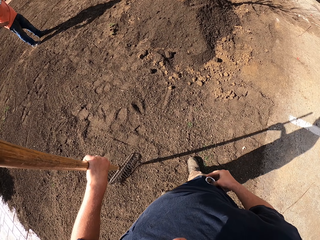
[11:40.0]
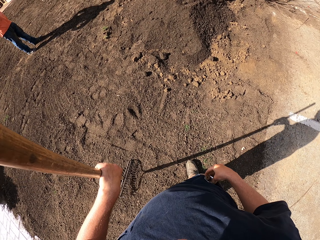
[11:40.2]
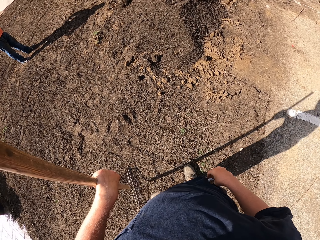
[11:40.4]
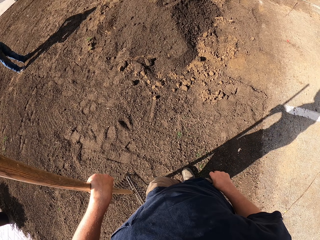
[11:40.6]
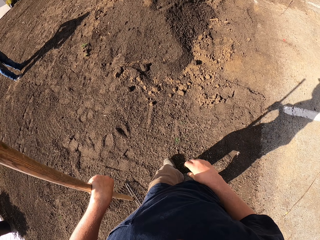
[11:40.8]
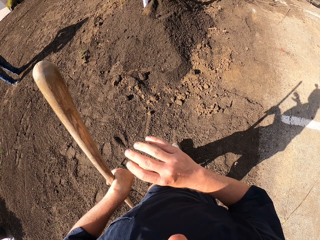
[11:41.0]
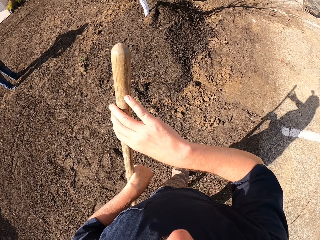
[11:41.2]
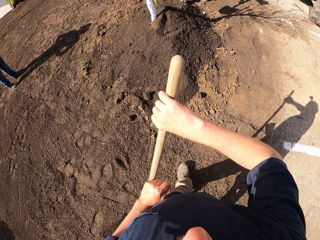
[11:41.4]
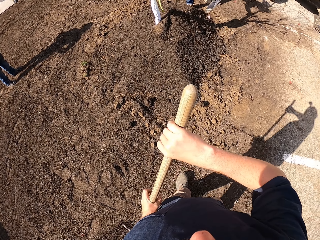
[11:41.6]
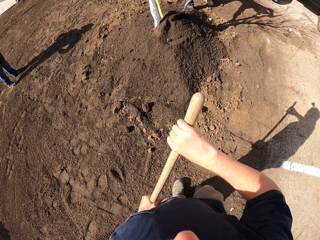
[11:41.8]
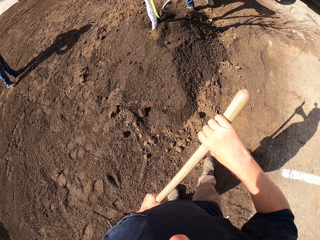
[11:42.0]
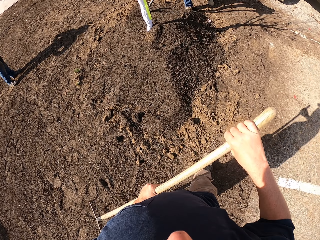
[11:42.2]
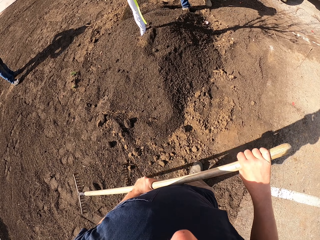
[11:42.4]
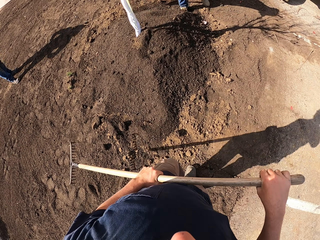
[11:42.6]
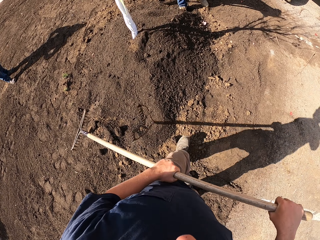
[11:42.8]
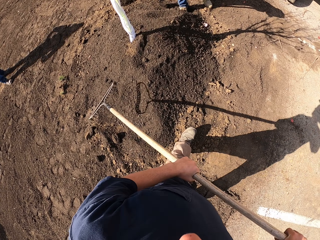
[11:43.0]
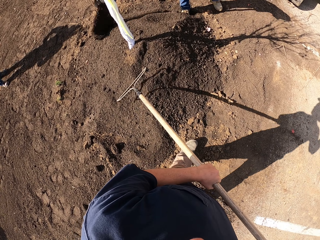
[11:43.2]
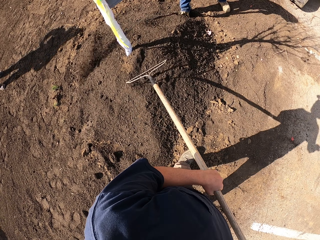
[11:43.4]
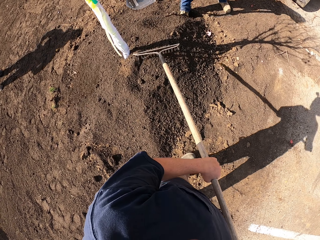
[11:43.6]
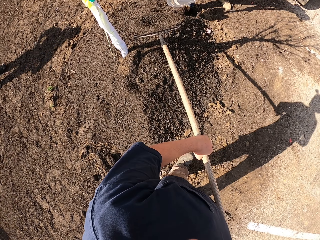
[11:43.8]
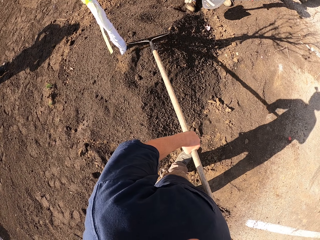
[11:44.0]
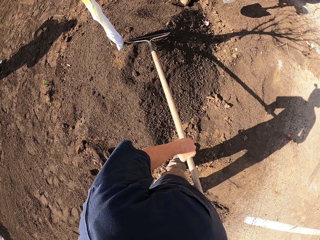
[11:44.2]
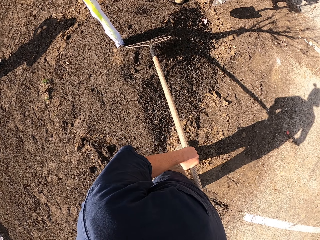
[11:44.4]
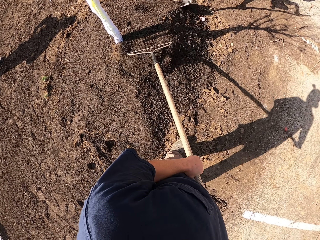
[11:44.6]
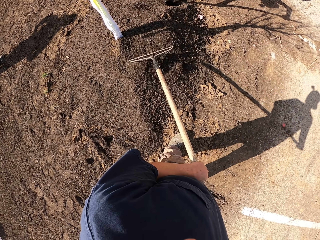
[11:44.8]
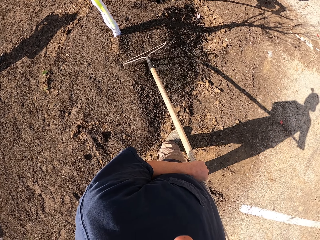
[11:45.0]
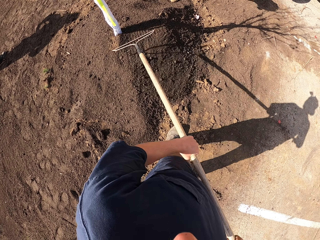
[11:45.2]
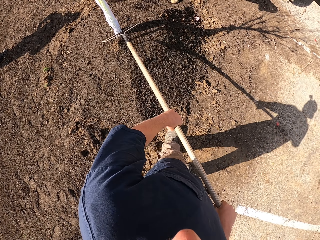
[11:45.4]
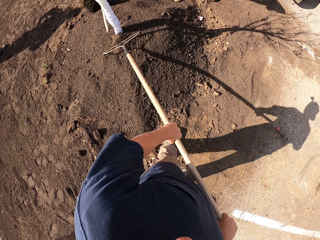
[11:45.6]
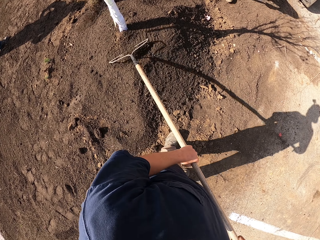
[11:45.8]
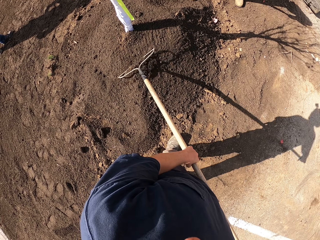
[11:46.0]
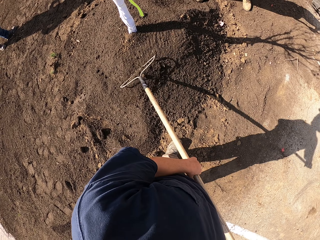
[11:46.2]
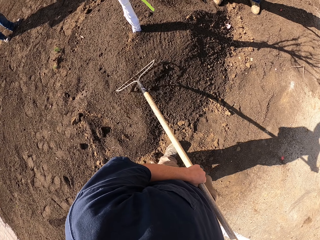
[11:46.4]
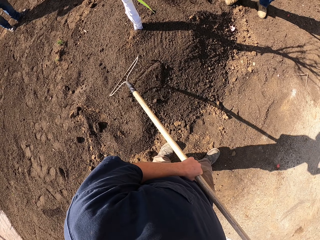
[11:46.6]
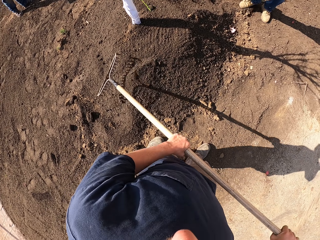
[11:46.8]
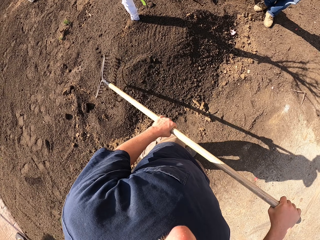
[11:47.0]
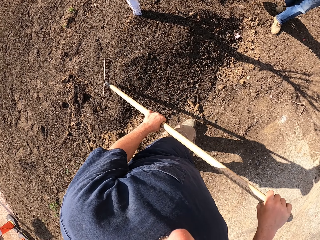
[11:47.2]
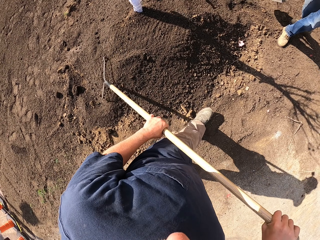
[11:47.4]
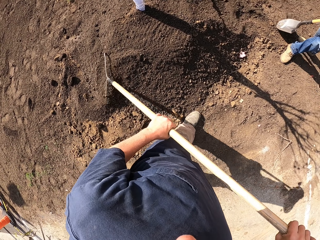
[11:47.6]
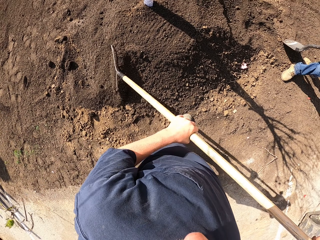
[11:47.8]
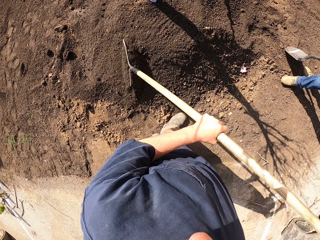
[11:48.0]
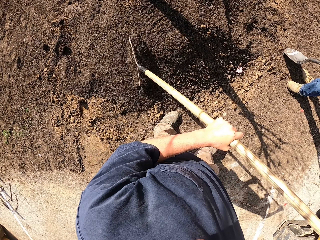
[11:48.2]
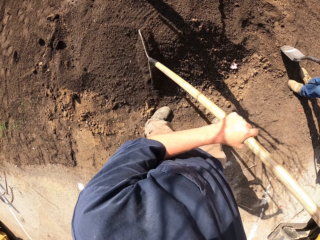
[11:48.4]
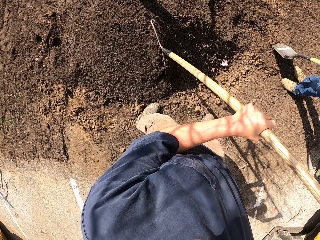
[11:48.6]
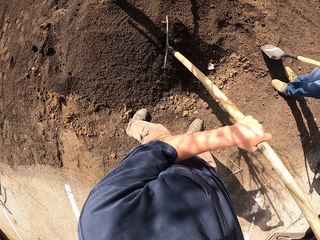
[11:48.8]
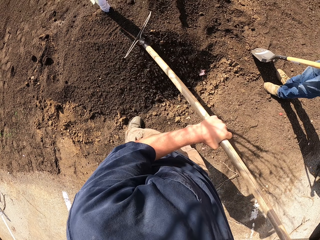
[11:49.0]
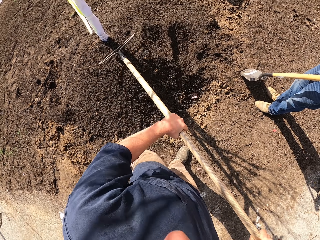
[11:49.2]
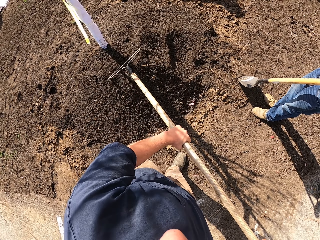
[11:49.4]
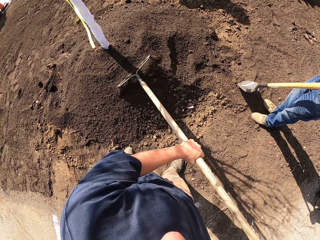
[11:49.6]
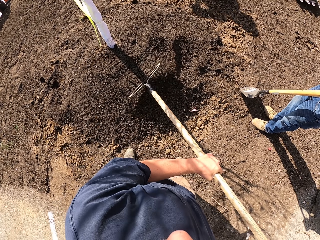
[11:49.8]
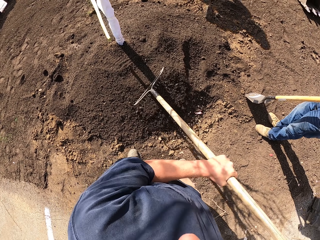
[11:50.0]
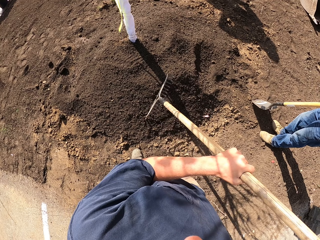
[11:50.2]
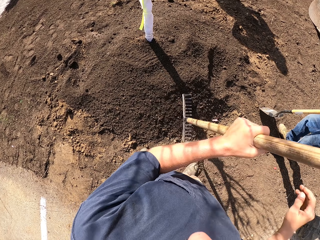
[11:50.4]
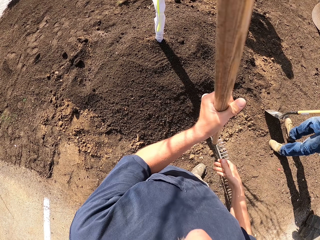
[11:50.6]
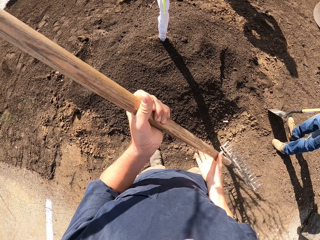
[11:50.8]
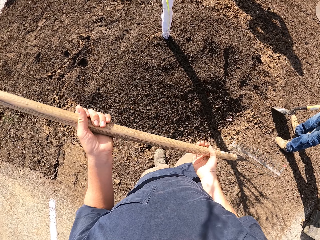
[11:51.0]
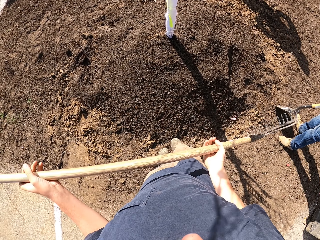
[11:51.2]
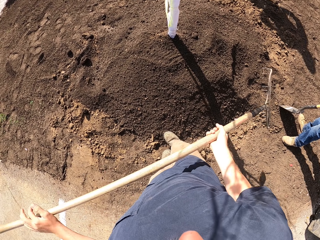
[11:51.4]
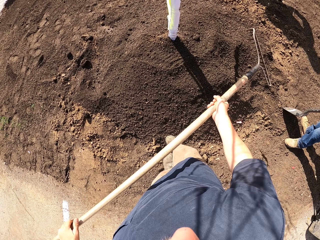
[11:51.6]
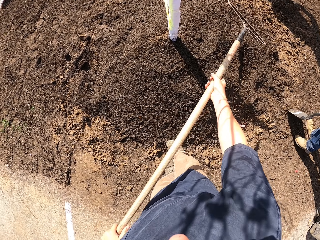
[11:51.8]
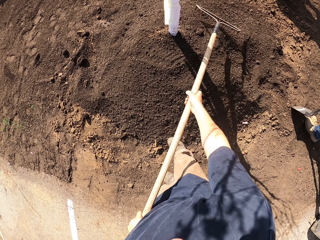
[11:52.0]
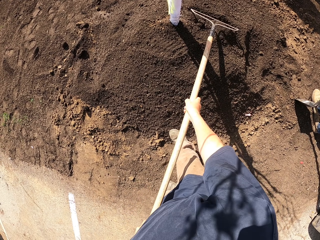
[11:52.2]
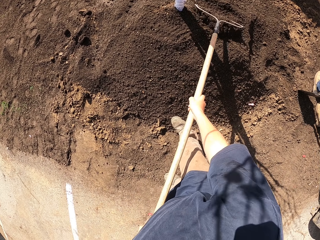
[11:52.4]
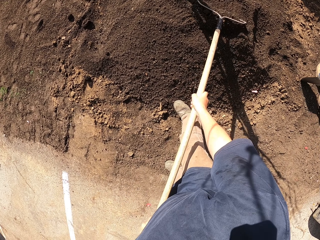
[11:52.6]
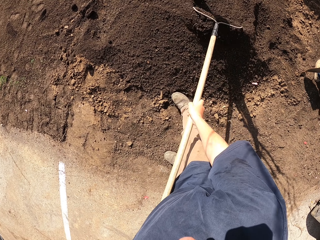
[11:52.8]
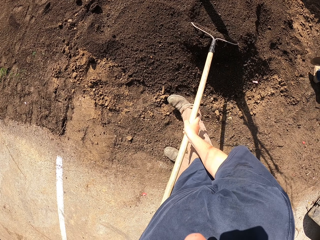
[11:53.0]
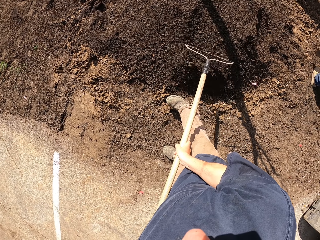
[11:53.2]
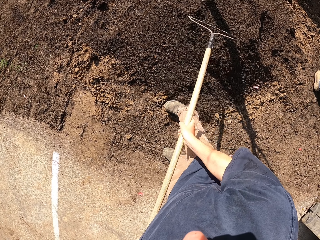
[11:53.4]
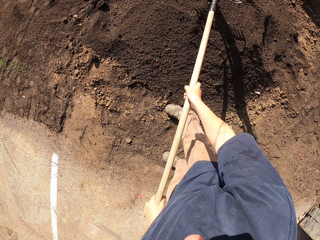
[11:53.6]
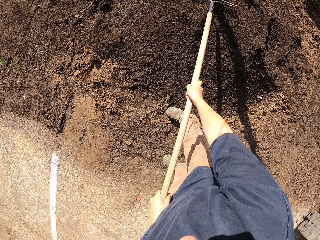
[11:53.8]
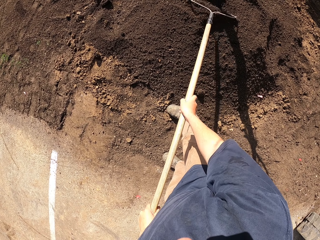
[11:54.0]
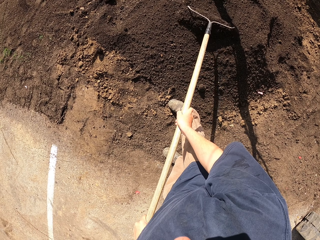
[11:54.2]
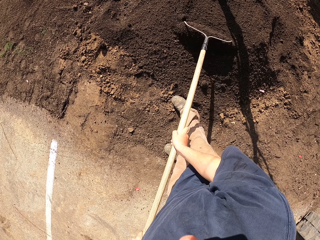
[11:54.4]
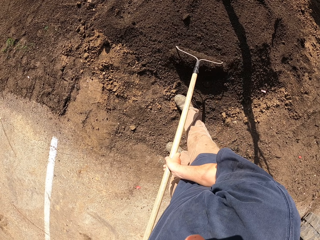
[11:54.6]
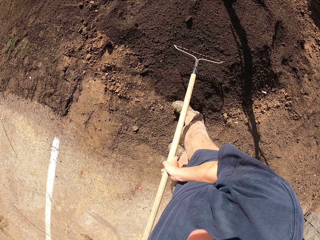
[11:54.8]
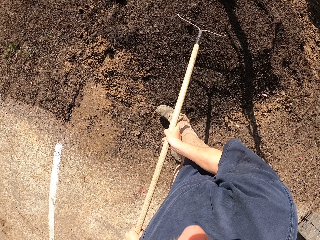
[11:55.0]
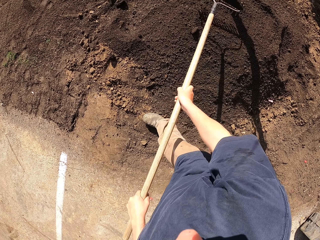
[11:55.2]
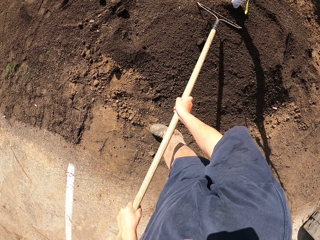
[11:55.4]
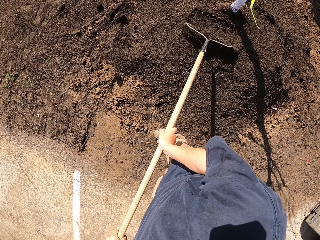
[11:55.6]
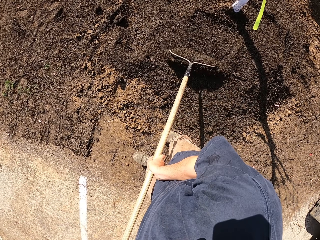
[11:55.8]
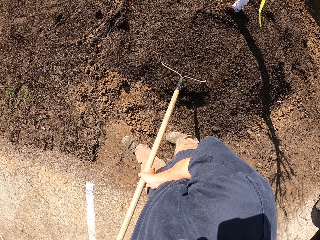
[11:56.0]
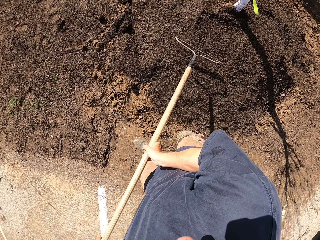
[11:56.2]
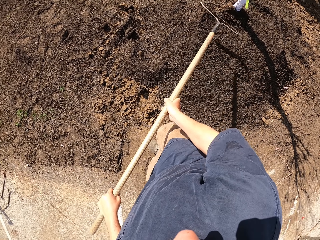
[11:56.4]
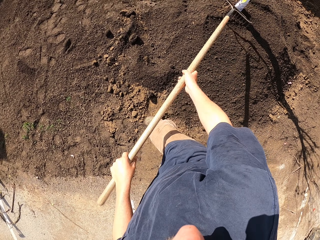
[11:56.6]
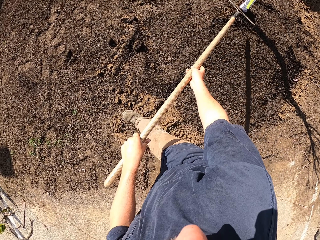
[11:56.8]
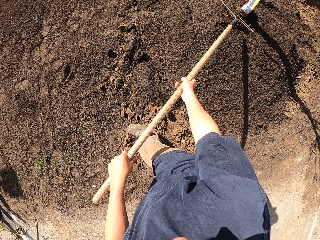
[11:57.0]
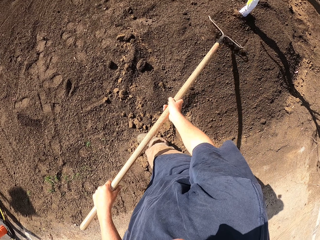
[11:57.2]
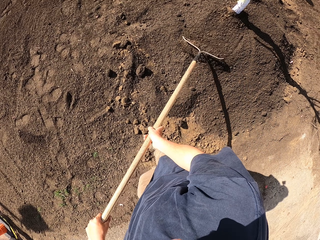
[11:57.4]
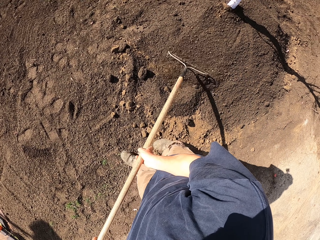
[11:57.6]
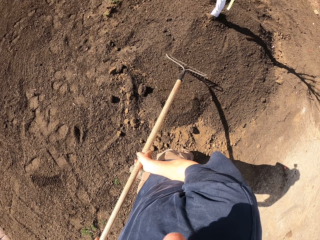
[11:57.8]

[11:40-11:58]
The camera wearer holds the rake with both hands. They walk. They spread the soil with the rake. They turn the rake. They spread the soil with the rake.

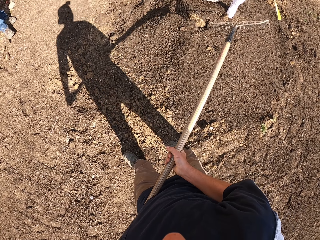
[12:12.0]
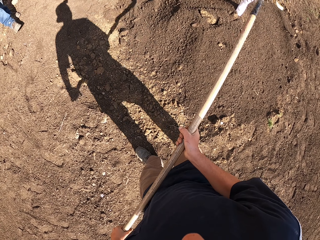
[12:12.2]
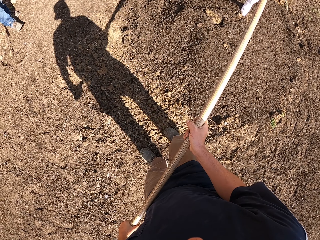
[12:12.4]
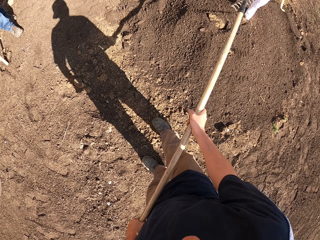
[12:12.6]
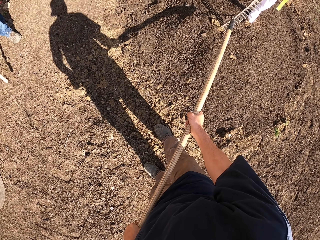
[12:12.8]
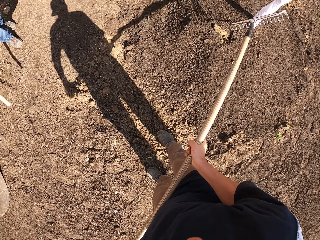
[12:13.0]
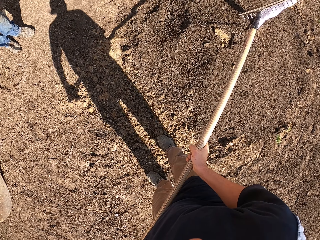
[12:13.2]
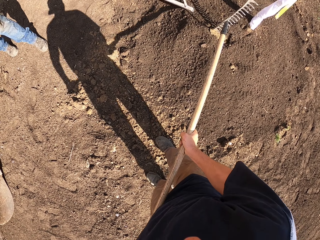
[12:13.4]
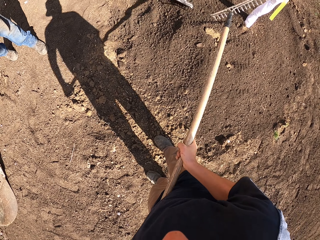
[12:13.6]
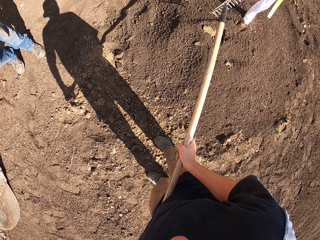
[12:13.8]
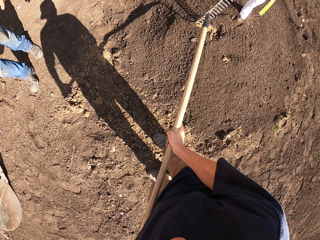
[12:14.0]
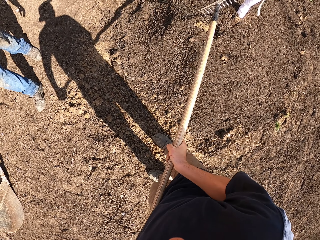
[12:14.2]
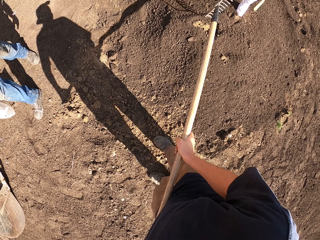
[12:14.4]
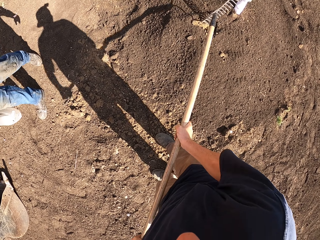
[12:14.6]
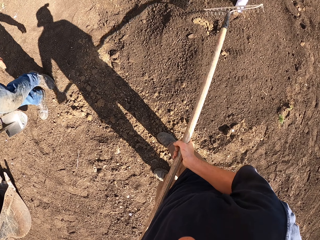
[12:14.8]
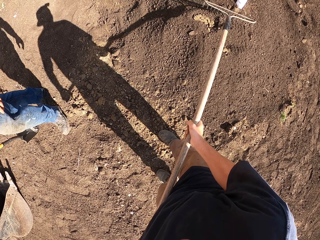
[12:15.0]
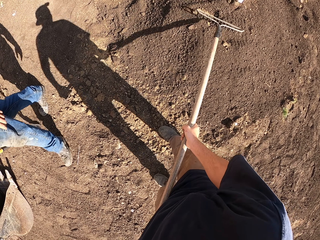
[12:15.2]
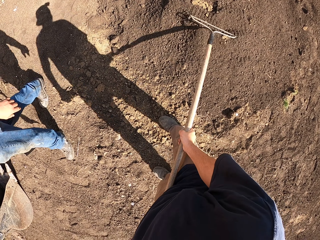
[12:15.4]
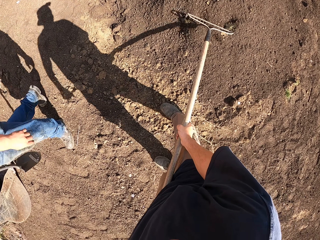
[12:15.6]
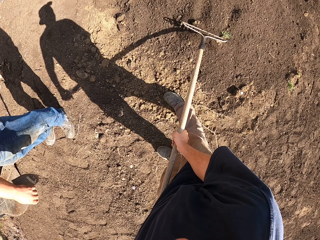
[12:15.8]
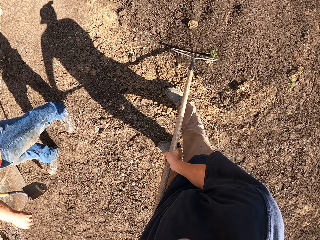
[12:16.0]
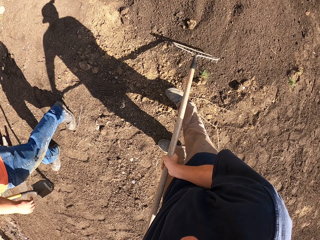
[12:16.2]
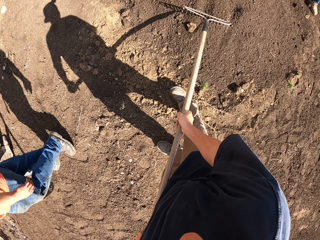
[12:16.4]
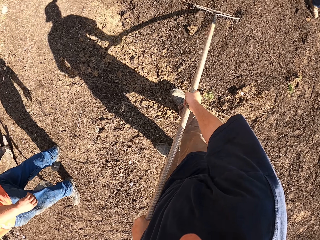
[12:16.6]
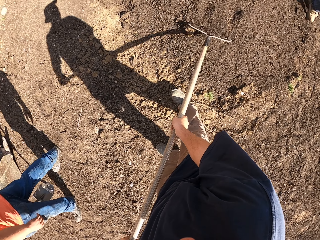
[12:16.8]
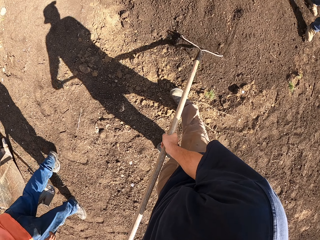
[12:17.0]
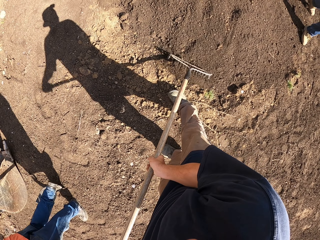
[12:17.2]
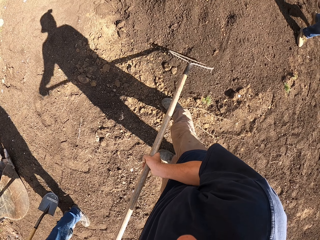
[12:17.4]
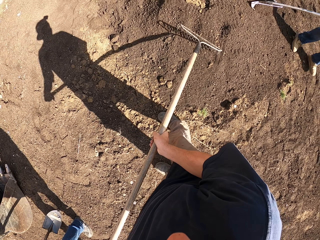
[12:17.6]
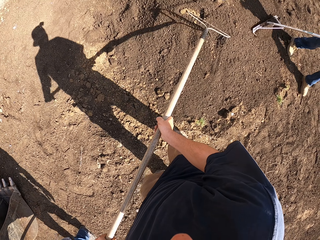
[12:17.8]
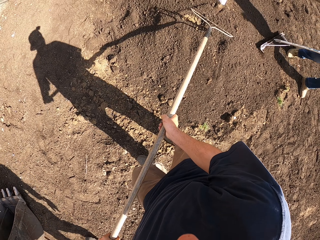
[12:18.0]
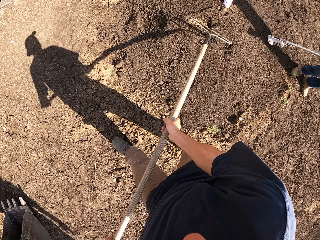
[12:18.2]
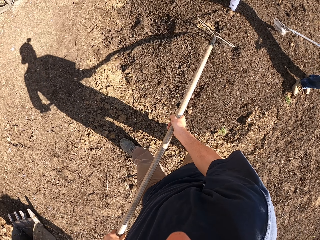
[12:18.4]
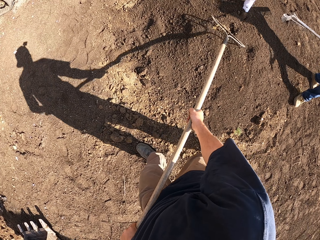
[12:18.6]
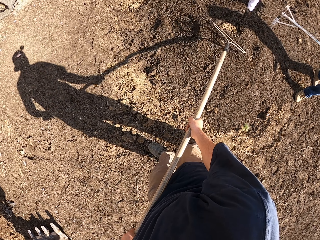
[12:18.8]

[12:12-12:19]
The camera wearer hits stones on the soil with a rake. They spread the soil with the rake.
